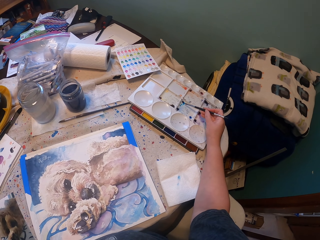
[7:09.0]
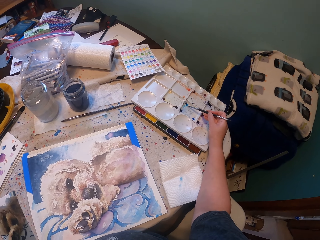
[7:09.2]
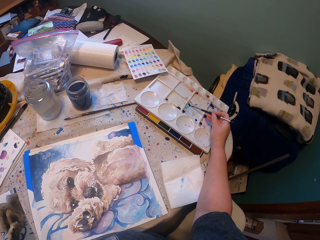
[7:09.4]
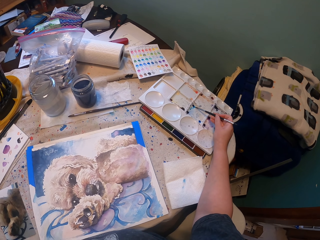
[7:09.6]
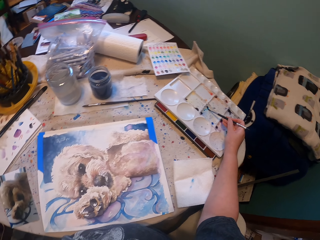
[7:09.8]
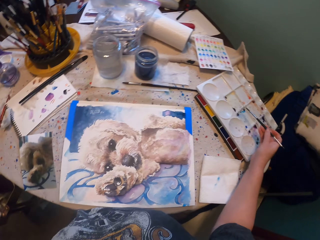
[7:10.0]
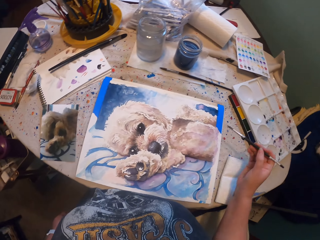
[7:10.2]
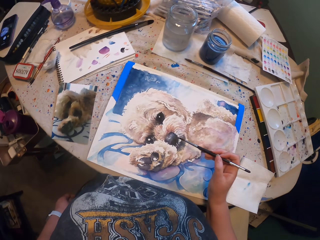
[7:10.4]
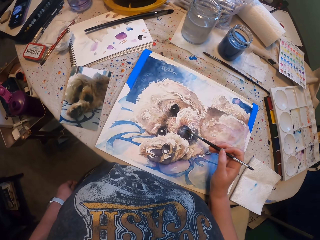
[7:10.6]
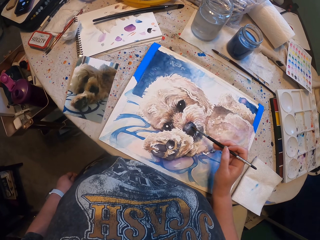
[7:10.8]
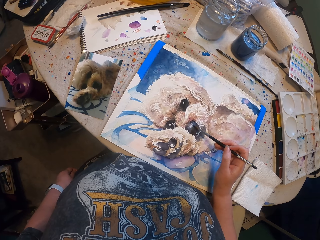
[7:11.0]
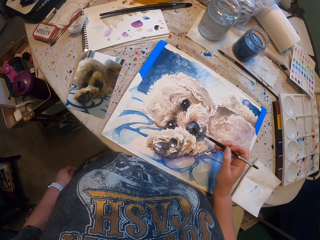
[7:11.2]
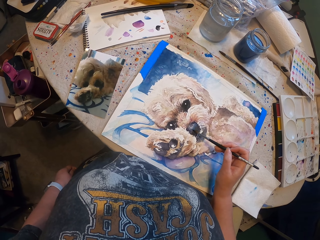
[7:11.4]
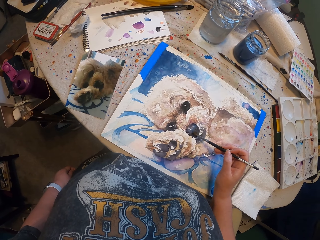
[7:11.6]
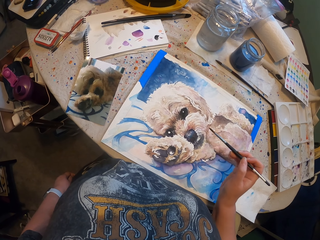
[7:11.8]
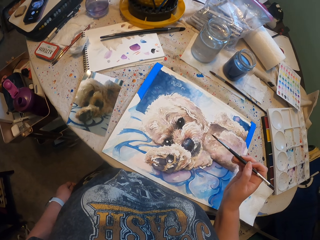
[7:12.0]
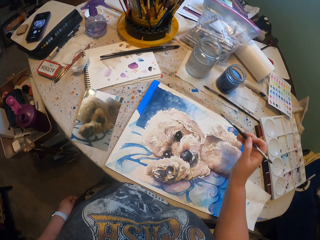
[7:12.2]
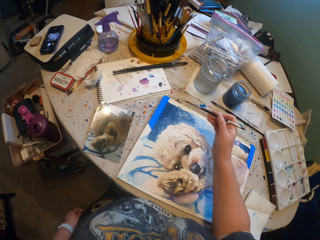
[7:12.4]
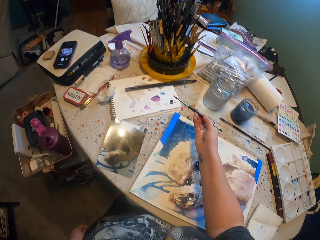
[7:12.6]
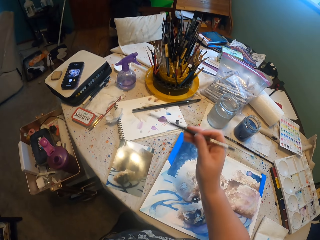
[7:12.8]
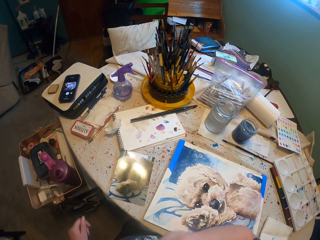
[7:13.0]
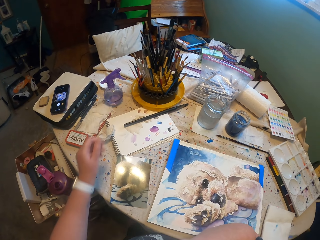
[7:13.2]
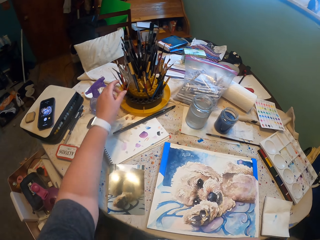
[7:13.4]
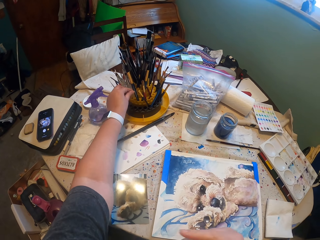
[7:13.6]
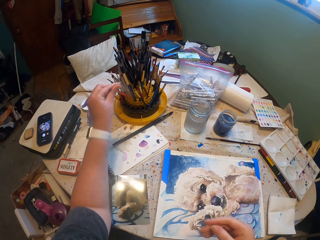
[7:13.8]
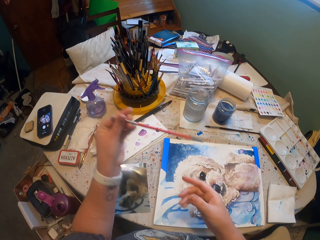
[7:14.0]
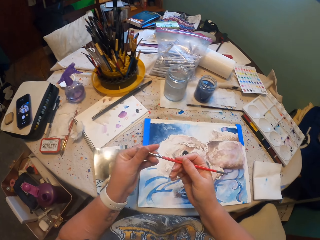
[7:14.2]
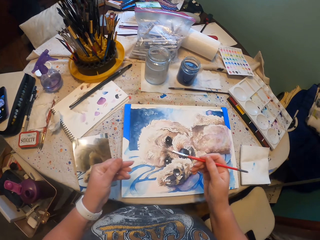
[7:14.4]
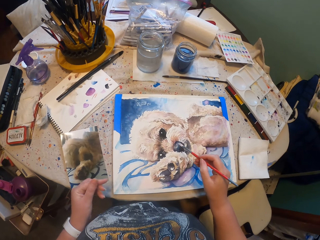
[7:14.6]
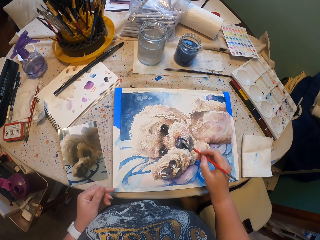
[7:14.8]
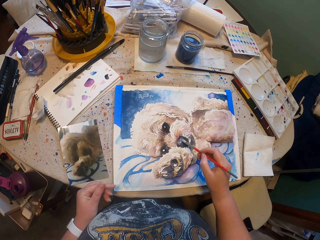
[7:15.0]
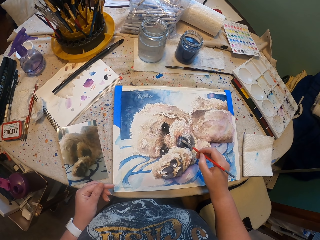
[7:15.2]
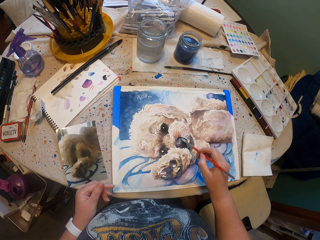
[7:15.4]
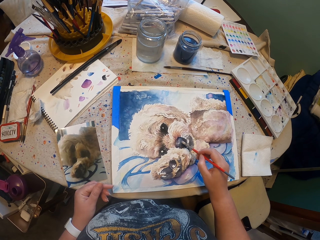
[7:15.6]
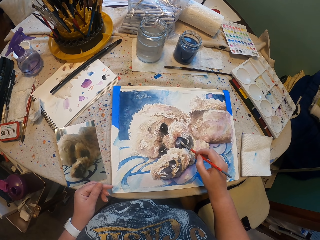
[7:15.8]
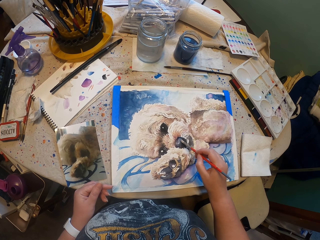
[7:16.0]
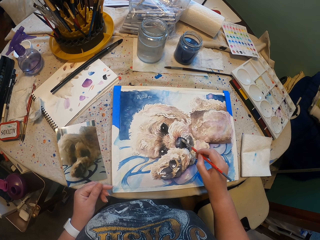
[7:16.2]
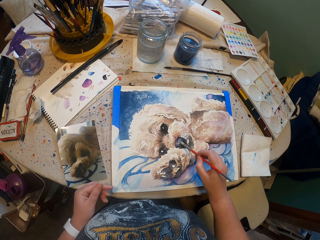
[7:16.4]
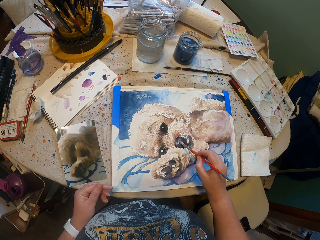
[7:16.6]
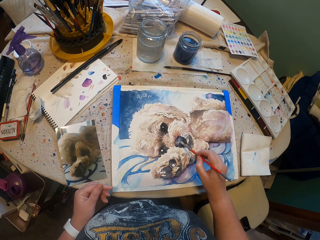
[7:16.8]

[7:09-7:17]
The camera wearer paints a drawing with a brush. They pick up another brush. They paint the drawing with the brush.

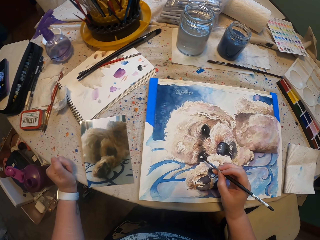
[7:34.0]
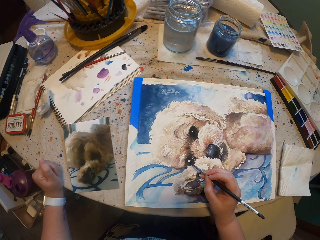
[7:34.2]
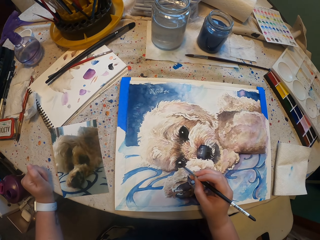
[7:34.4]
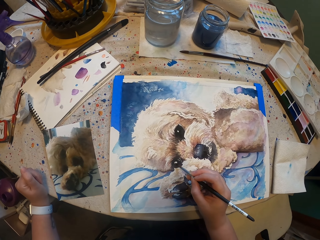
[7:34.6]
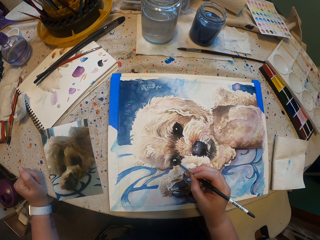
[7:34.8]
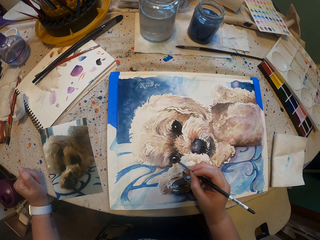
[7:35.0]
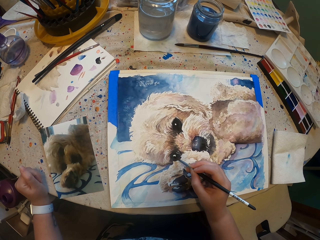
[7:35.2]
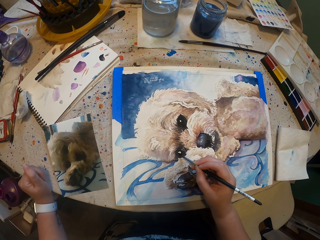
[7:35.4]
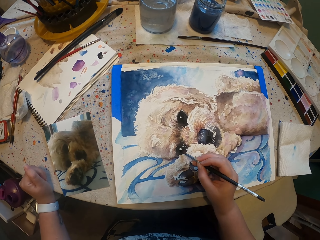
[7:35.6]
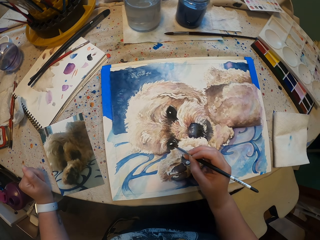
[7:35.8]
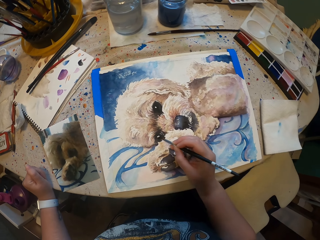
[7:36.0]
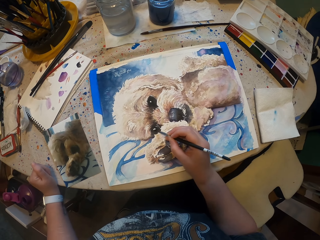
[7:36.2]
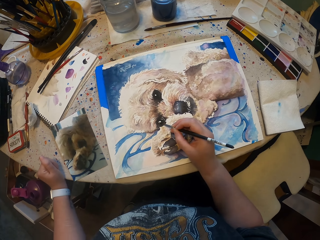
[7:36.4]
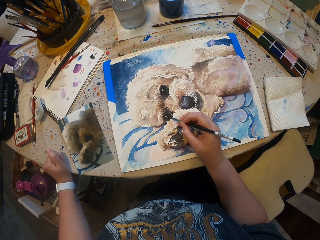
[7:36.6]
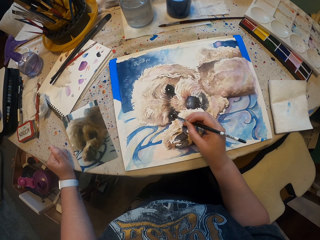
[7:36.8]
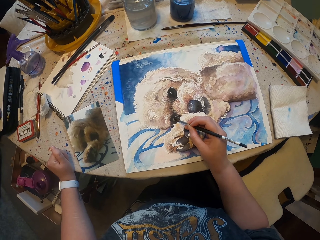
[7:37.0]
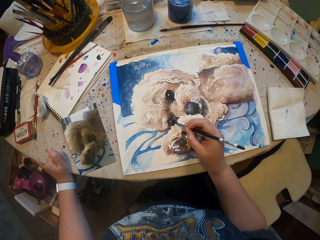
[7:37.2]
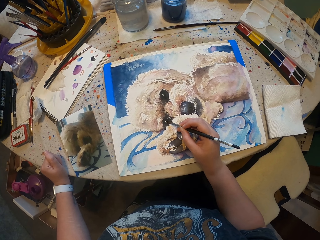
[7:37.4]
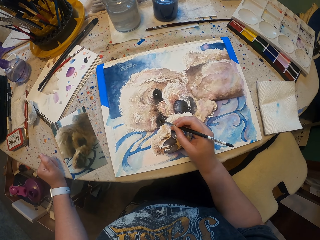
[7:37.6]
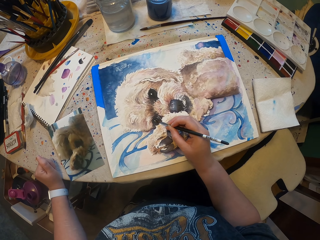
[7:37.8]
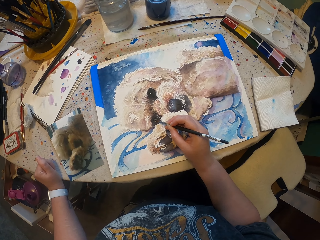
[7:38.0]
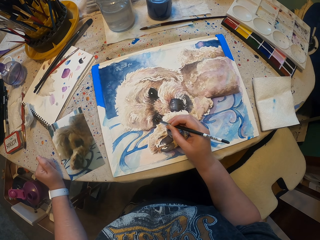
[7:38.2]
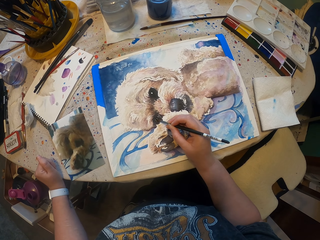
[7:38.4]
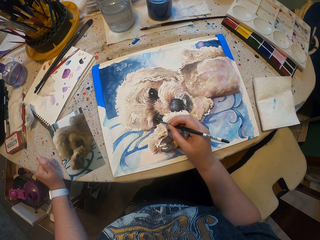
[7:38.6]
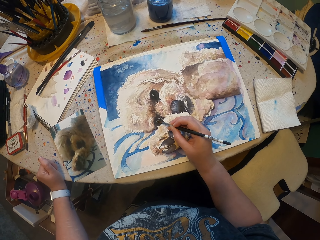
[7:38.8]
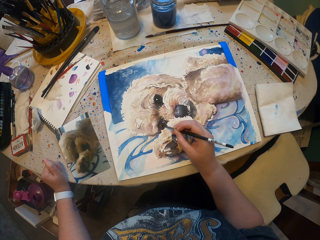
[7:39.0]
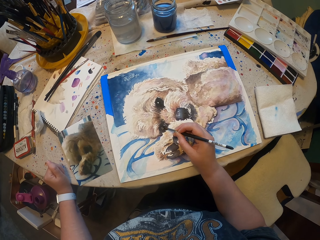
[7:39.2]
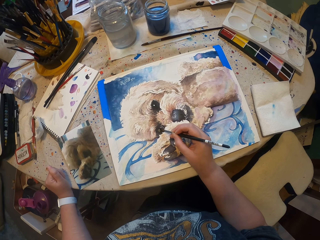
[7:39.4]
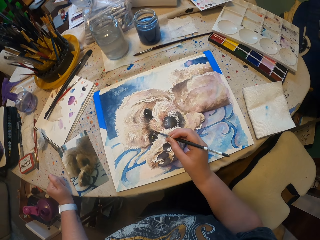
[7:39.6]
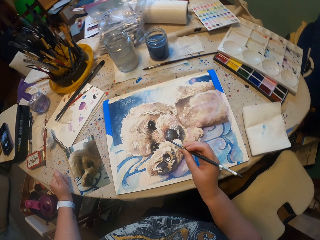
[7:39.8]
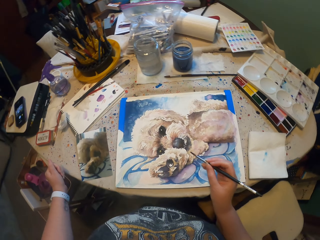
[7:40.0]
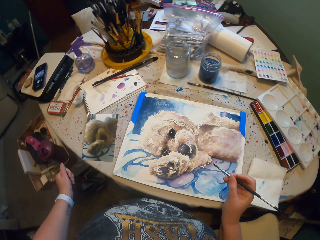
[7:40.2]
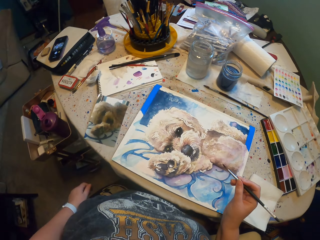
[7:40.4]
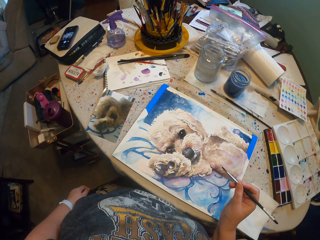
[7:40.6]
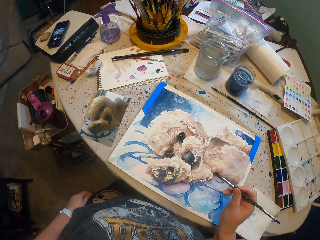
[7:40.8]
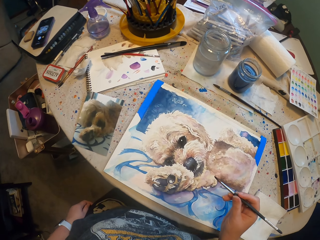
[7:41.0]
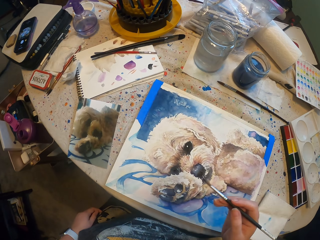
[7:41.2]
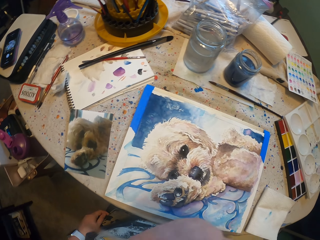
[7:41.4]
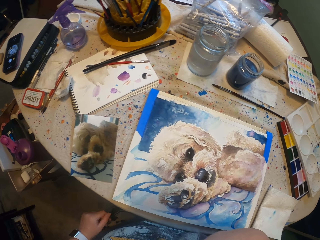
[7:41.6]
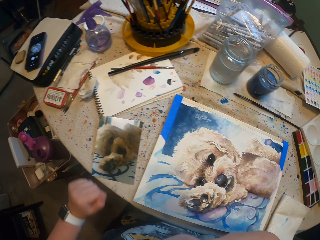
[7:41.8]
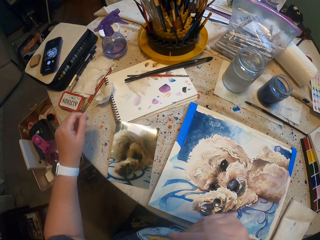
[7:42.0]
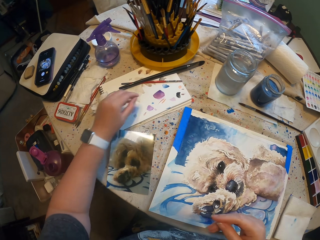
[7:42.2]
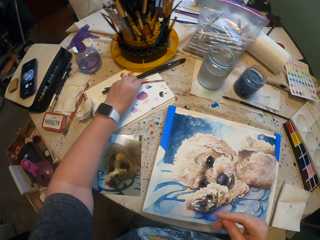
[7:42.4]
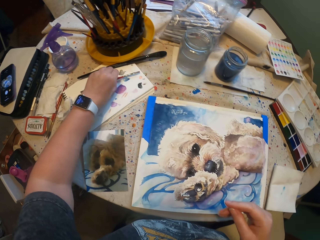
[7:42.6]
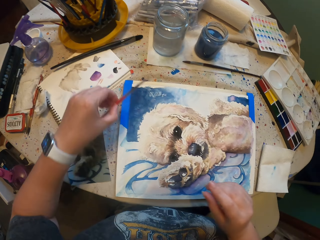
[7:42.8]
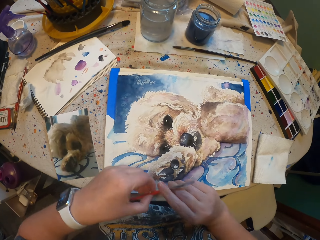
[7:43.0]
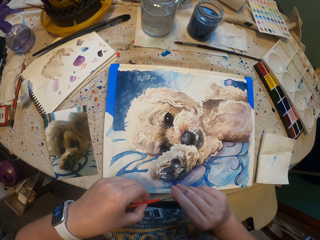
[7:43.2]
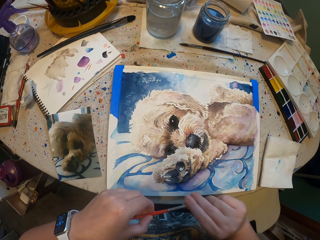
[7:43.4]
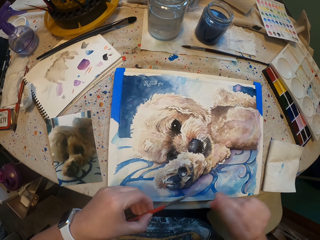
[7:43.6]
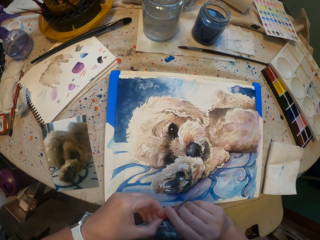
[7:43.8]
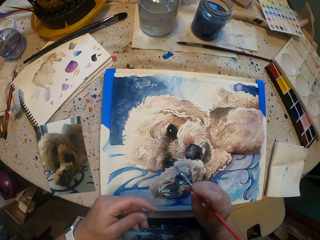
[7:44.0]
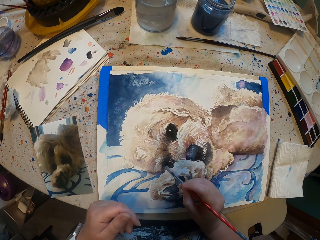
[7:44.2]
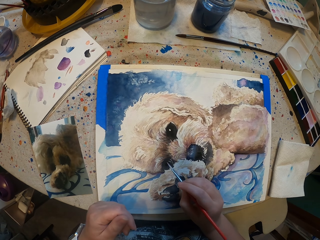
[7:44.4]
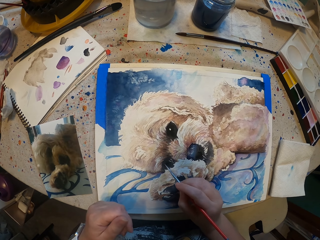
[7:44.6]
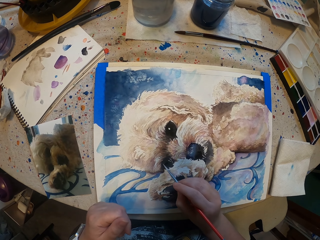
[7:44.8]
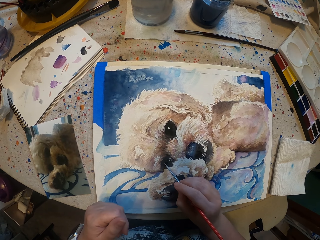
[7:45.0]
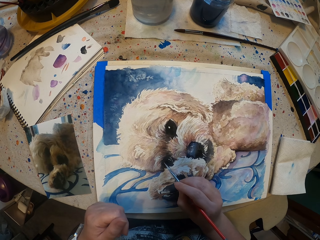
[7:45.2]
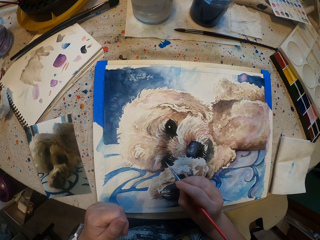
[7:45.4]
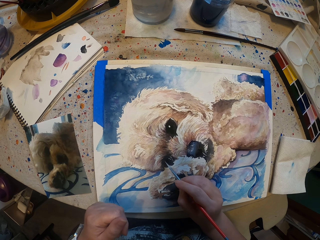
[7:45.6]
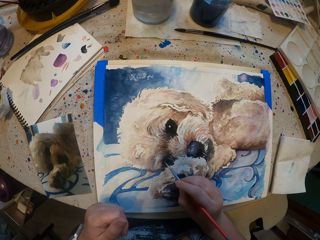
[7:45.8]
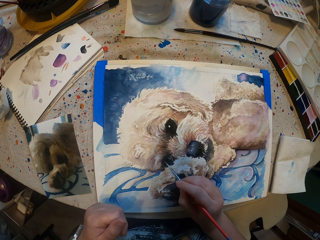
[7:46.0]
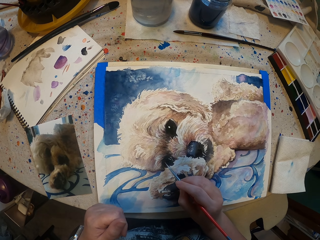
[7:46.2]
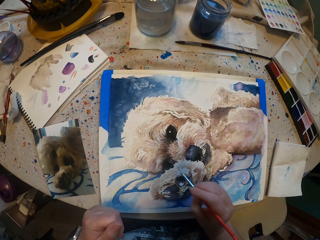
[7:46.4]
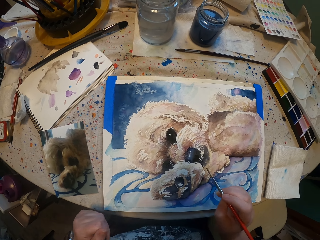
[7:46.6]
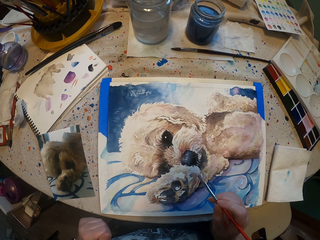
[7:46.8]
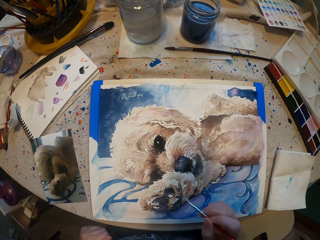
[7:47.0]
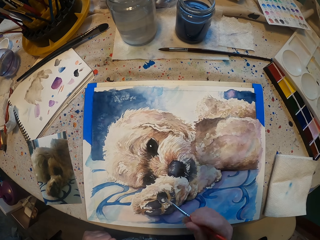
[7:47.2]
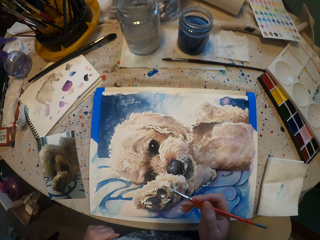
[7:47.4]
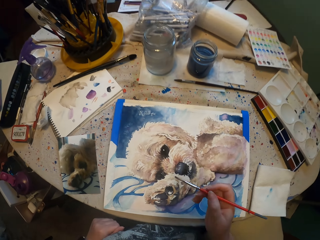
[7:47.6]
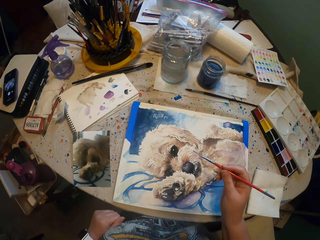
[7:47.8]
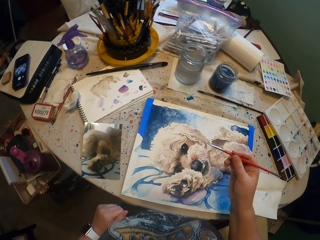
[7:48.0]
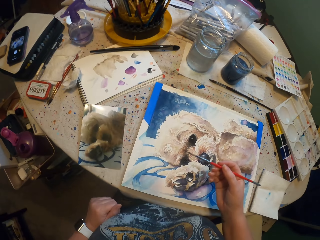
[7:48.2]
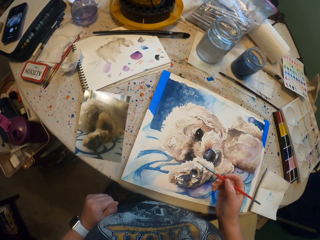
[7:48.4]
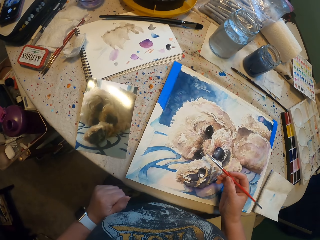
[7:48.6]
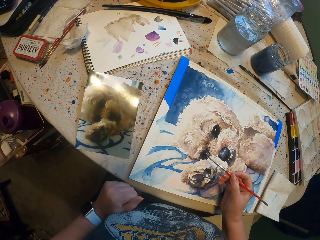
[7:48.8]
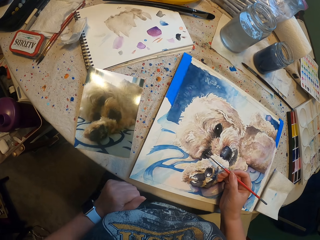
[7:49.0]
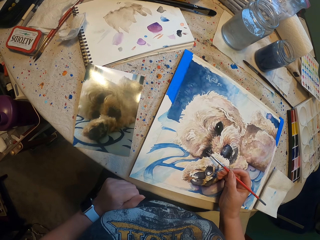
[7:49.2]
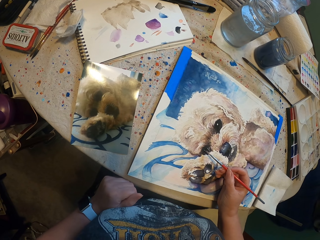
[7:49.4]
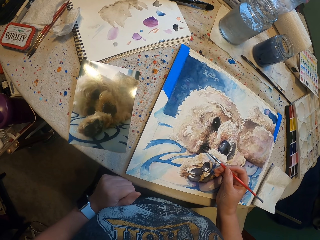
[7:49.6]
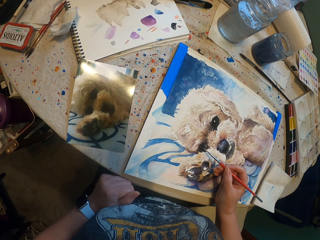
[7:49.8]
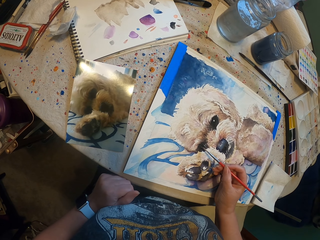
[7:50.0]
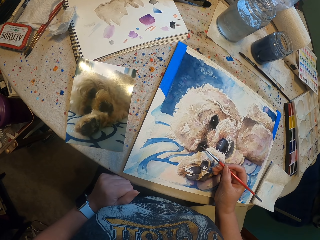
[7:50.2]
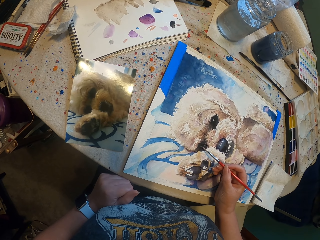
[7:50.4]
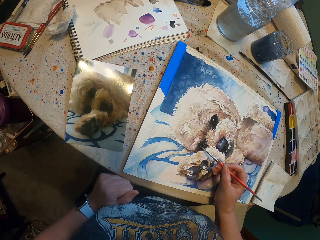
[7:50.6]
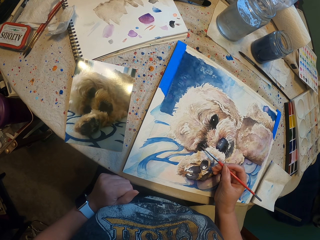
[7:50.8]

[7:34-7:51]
The camera wearer paints a drawing with a brush. They touch a table. They do something. They pick the brush from the table. They paint the drawing with the brush. They do something. They draw.
